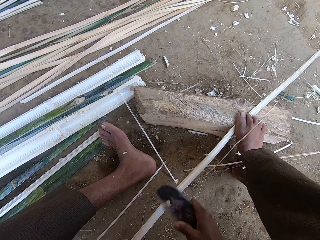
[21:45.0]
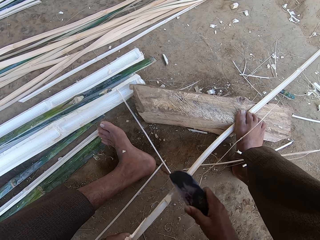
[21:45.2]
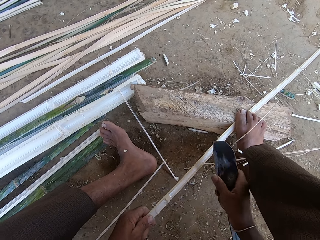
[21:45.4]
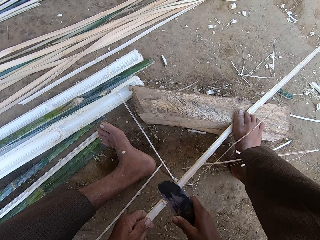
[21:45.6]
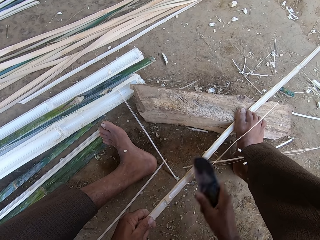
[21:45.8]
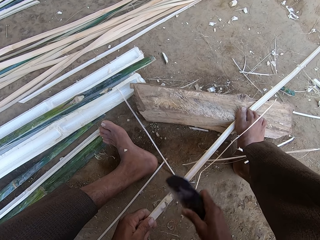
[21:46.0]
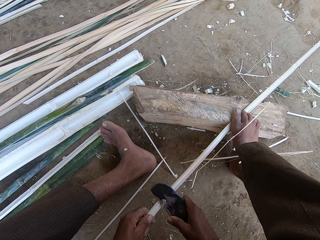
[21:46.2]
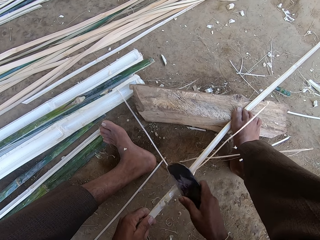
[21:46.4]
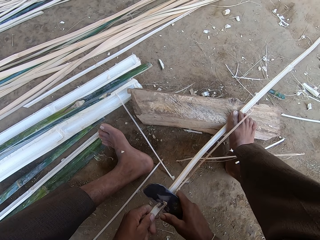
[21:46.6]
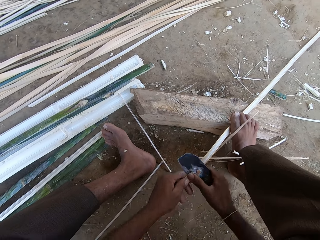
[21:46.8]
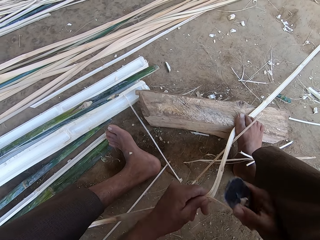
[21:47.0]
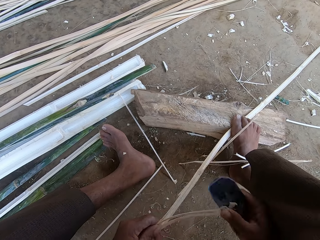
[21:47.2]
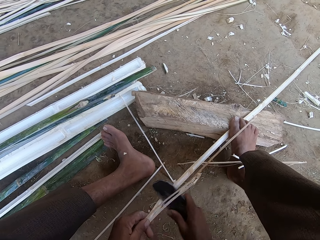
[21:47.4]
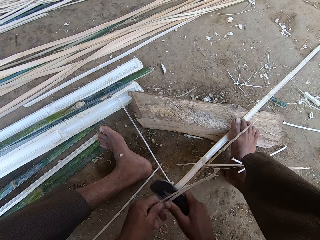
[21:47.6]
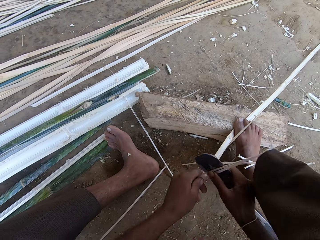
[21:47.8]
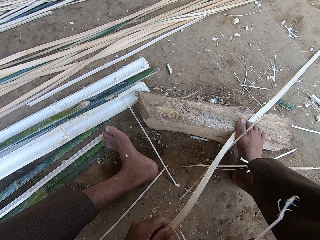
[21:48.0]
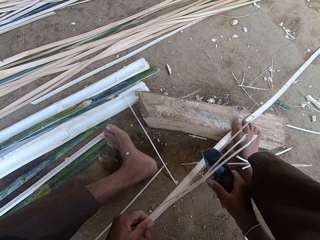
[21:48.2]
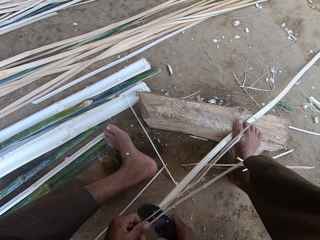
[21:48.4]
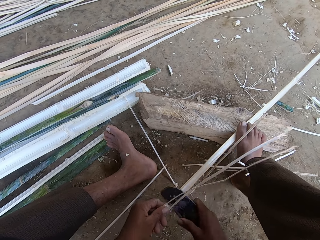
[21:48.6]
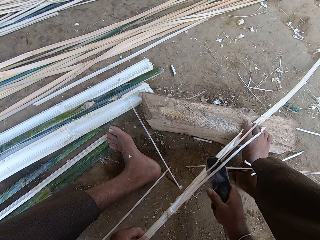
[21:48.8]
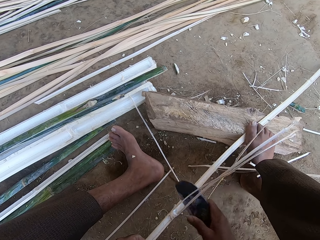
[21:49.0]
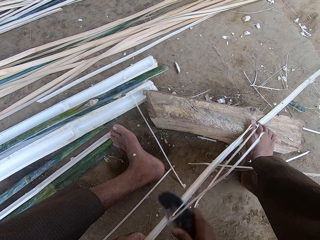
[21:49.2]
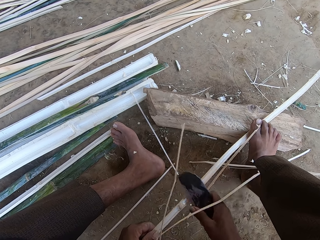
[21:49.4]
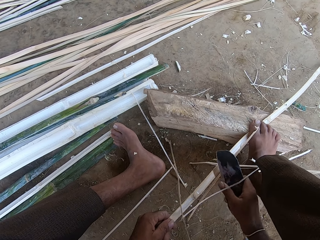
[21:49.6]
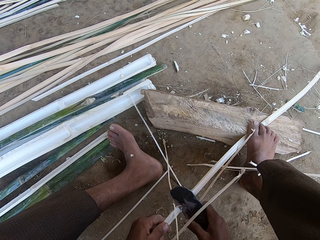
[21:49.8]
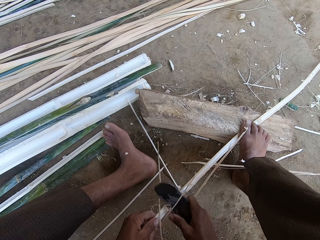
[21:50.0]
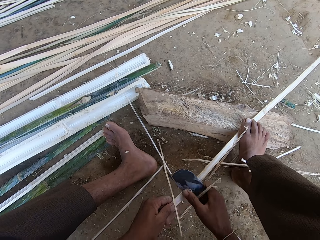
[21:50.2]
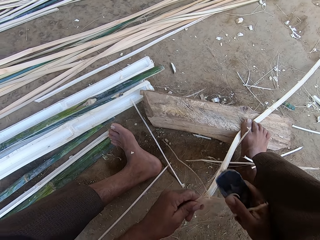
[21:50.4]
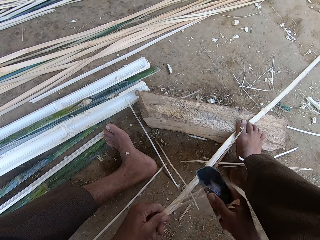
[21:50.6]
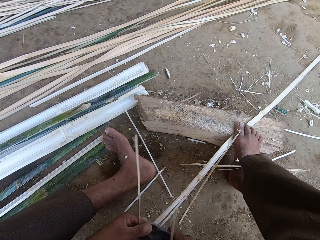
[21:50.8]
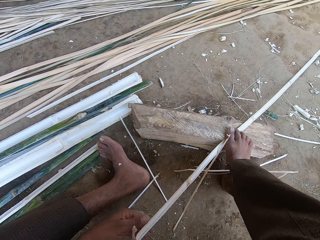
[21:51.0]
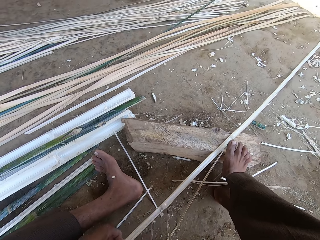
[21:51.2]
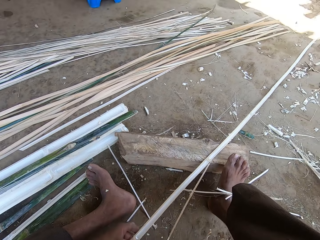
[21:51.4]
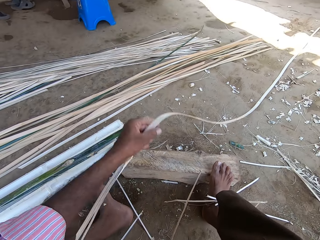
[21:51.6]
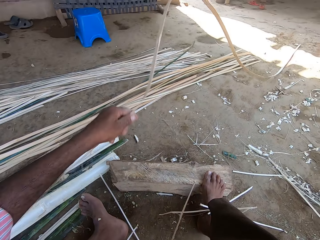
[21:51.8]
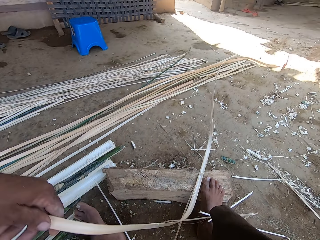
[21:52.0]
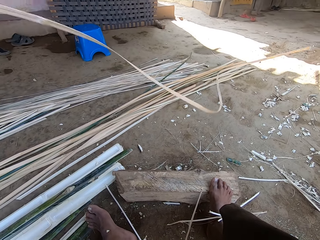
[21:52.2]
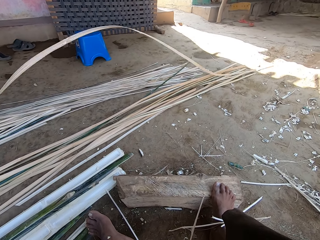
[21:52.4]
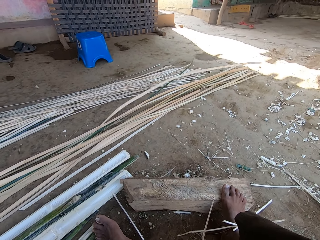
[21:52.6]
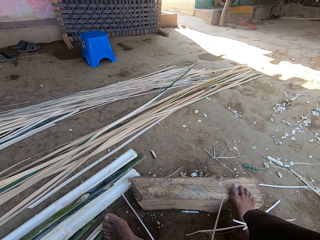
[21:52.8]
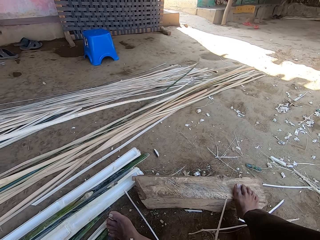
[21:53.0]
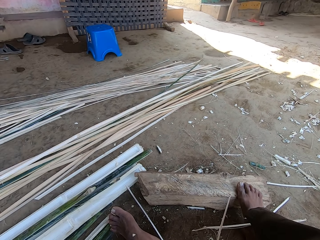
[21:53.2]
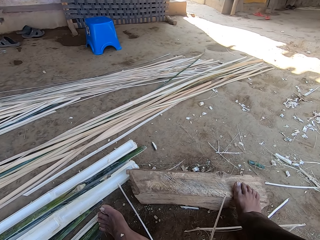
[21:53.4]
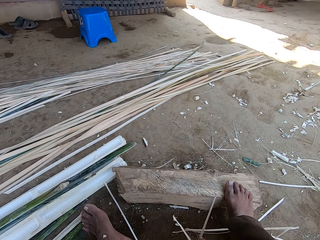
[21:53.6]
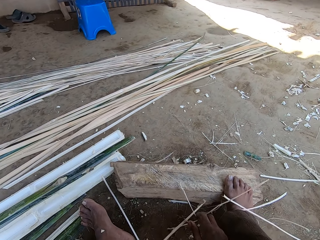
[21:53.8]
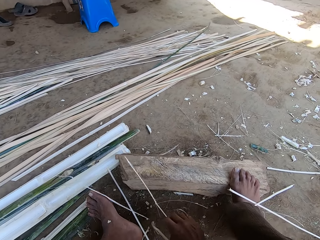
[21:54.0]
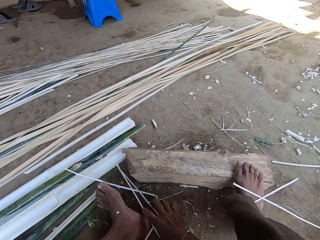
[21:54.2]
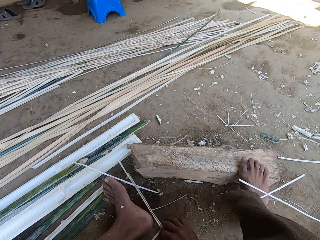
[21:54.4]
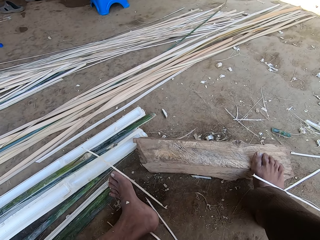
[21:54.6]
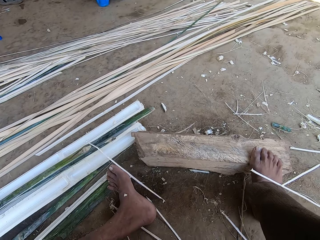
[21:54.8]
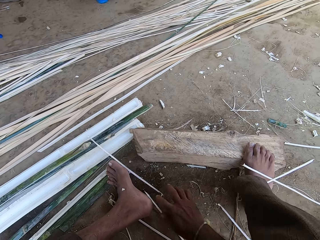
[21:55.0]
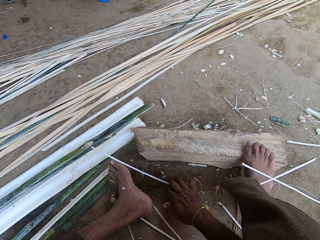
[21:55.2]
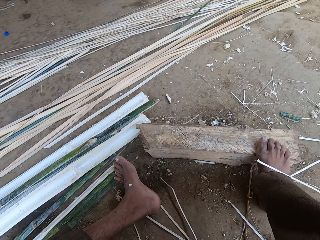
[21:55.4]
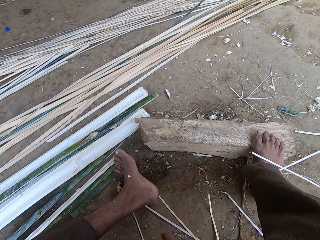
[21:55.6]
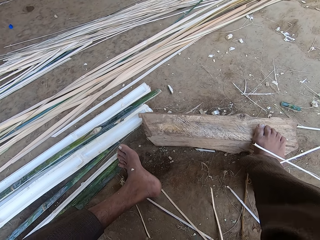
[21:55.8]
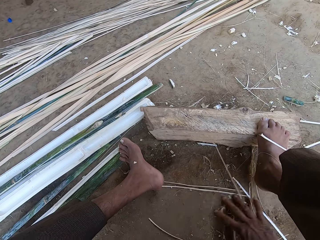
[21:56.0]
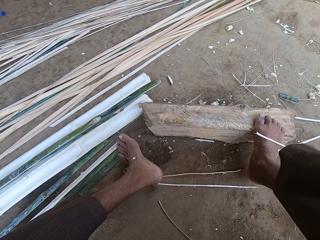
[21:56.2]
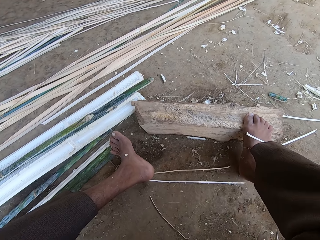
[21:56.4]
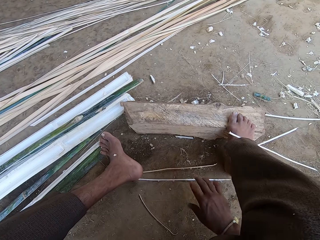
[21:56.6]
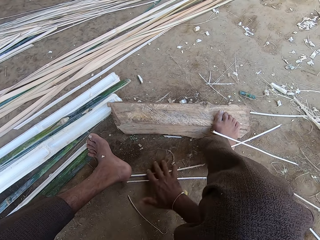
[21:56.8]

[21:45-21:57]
The camera wearer moves a basket weaving plant or bamboo with the left hand. They lift the bamboo. They put the basket weaving plant on the ground. They move the basket weaving plant with the right hand. They collect the pieces of bamboo.

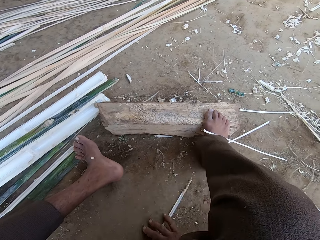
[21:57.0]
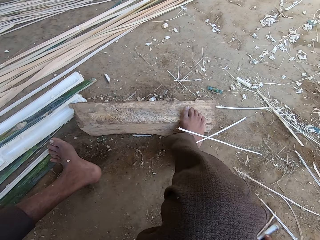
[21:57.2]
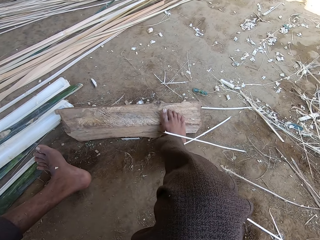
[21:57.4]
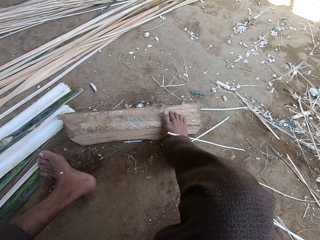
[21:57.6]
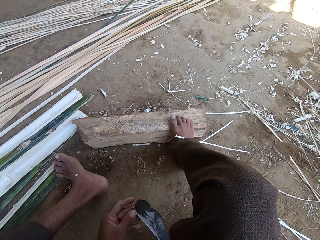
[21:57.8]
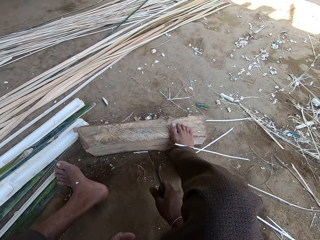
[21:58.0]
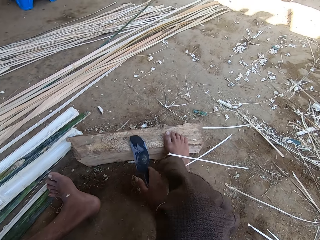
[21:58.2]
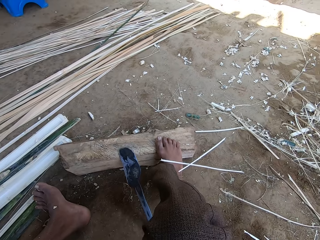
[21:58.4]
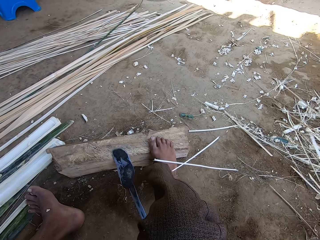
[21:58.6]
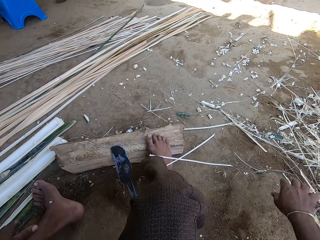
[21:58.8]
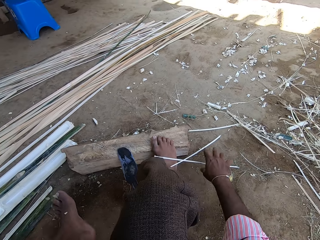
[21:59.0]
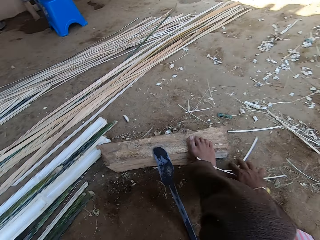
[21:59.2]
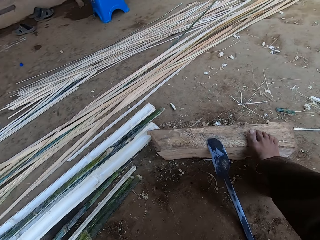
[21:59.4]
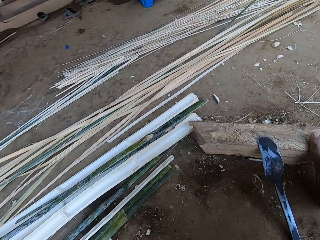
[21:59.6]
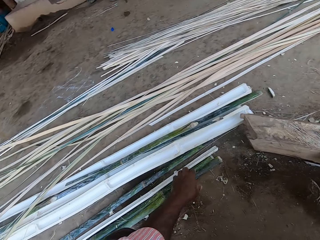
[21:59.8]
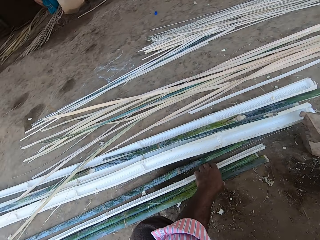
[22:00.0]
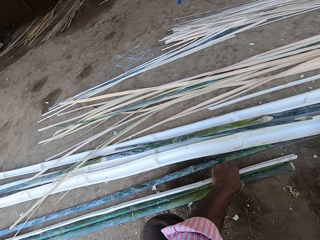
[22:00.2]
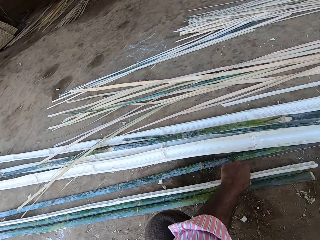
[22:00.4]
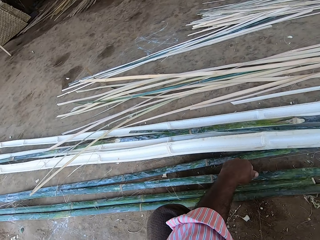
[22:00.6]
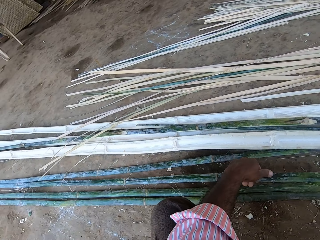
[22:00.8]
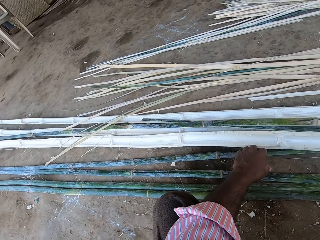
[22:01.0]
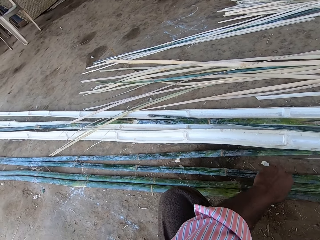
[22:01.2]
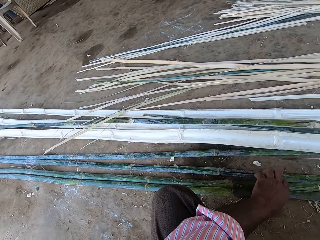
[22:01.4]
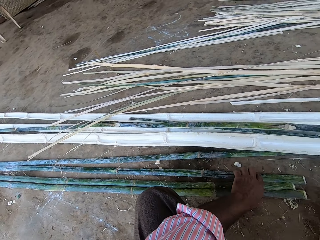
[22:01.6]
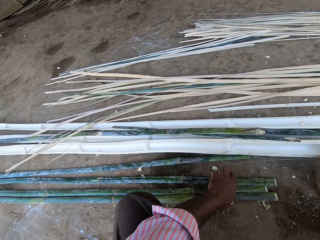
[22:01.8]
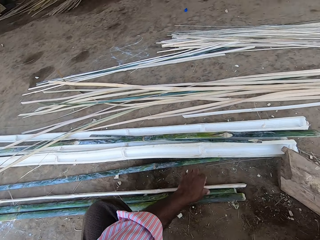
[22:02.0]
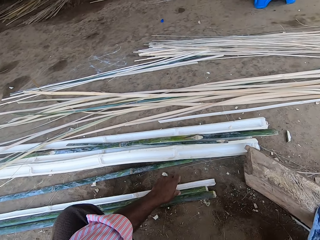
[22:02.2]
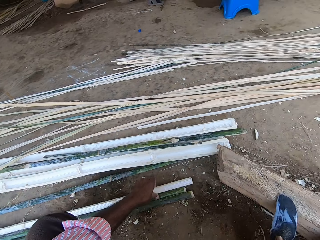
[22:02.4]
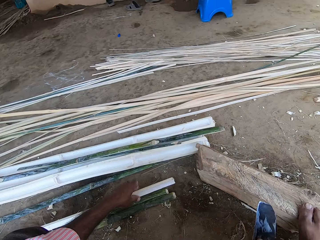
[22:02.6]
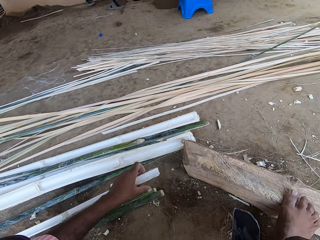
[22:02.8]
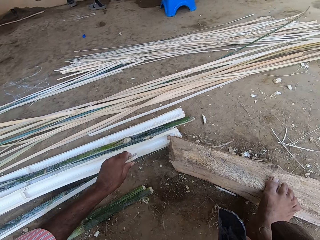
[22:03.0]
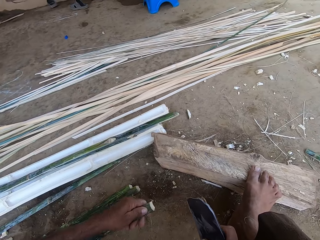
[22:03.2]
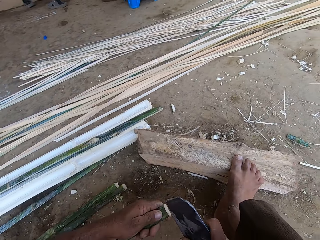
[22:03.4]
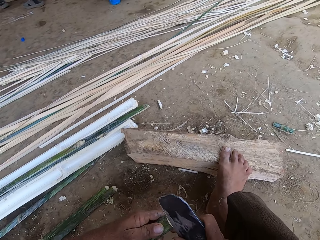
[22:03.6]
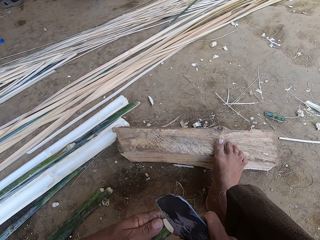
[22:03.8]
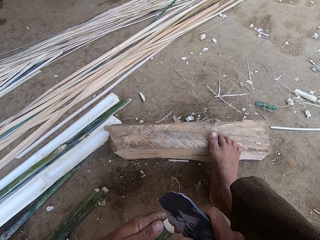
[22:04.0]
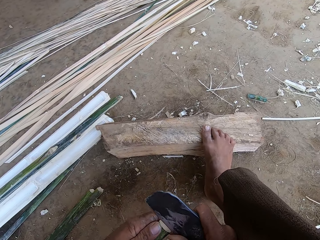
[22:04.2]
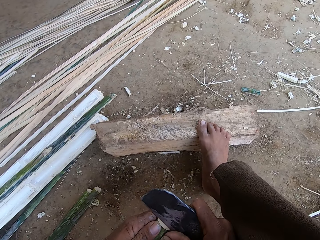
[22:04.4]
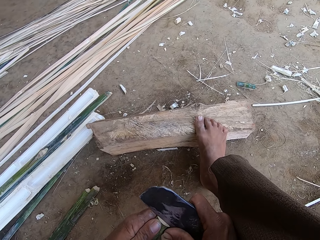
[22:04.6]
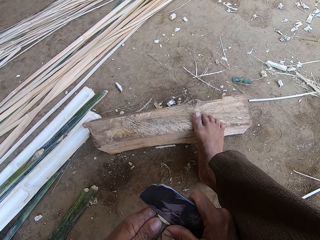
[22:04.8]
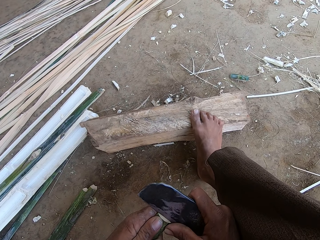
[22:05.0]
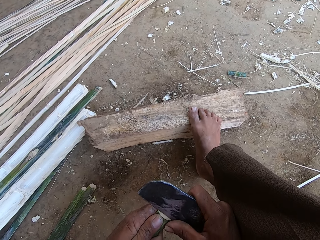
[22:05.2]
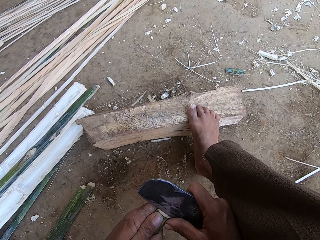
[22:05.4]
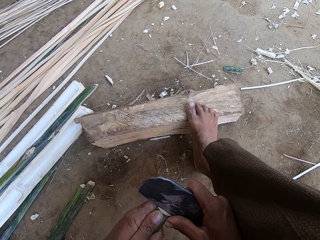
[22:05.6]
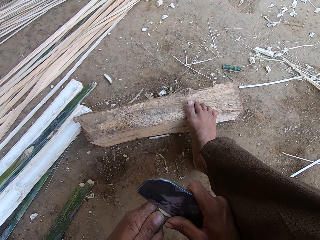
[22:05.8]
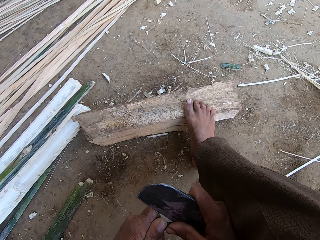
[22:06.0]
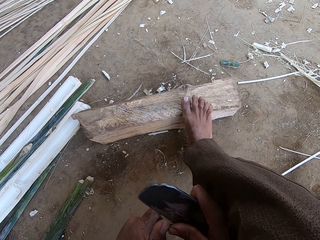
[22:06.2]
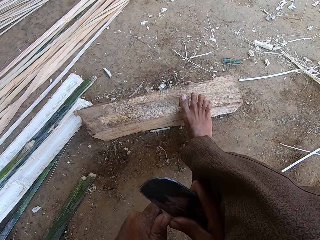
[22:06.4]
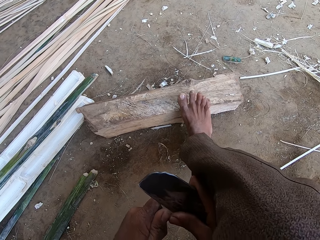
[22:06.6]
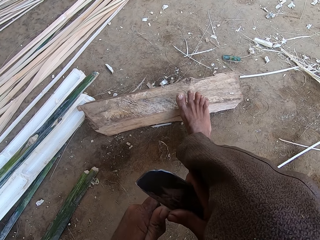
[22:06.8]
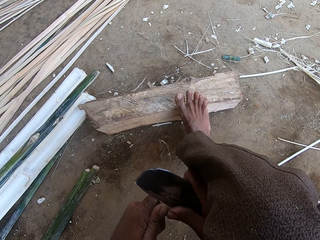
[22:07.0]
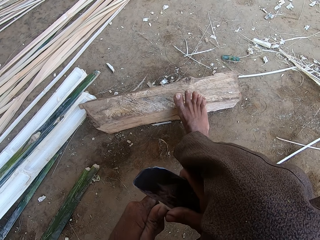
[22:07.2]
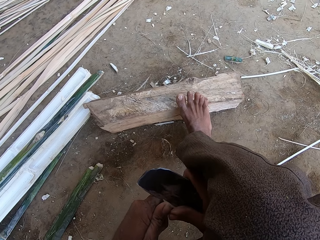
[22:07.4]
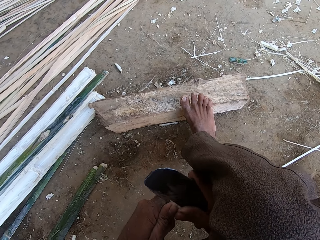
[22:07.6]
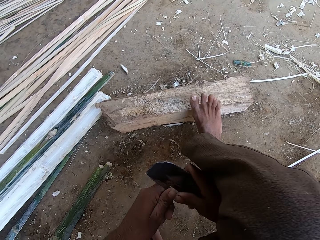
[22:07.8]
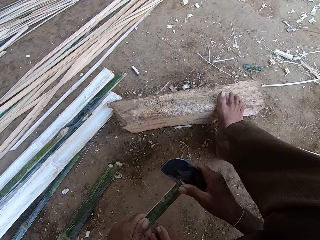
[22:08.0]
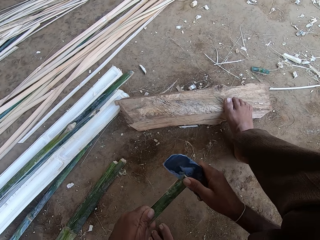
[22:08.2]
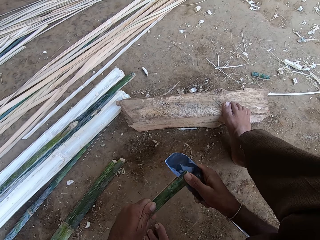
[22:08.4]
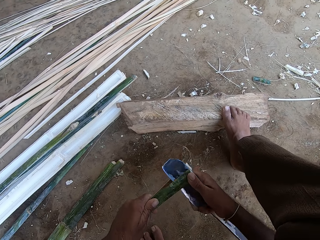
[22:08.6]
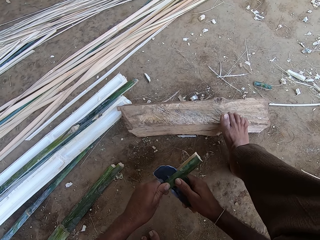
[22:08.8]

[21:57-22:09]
The camera wearer places the knife or machete on the block of wood. They pick up pieces of basket weaving plant or bamboo. They straighten the basket weaving plant. They pick the basket weaving plant from the floor. They put the knife on the bamboo. They hold the machete on the basket weaving plant. They cut the basket weaving plant with the machete.
